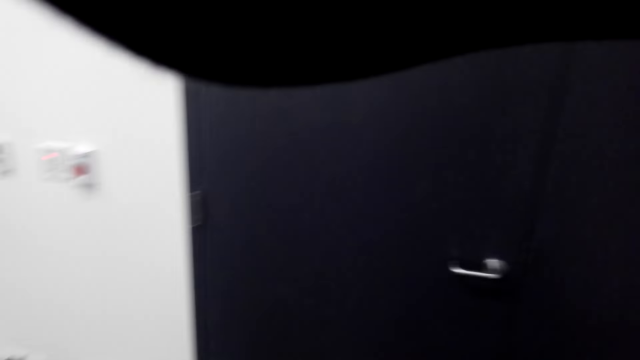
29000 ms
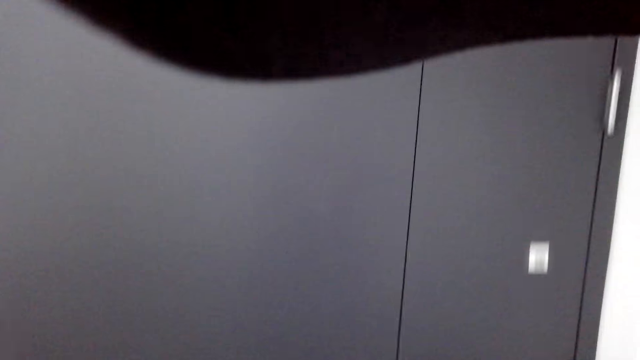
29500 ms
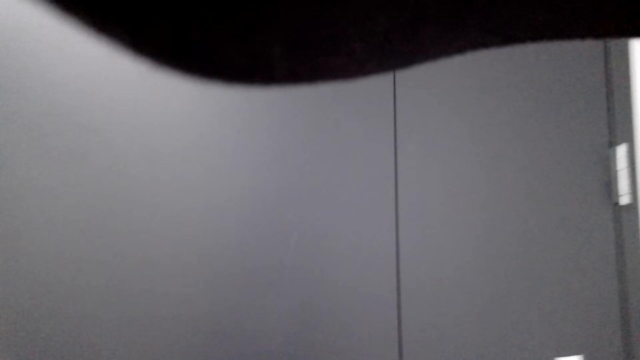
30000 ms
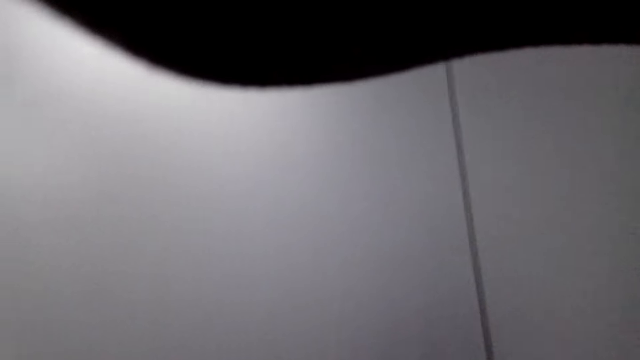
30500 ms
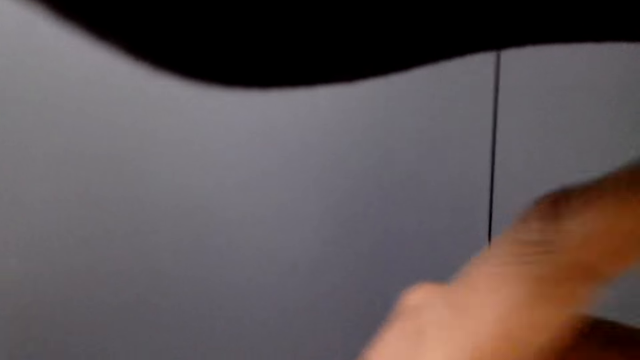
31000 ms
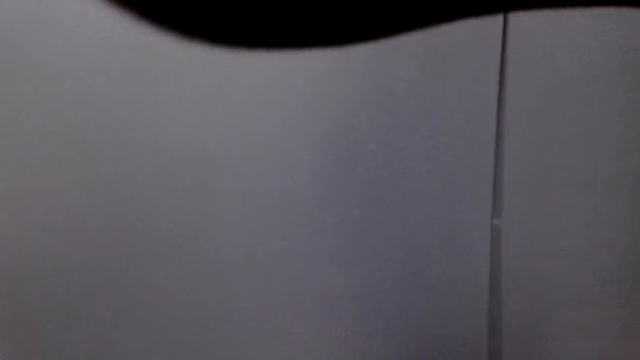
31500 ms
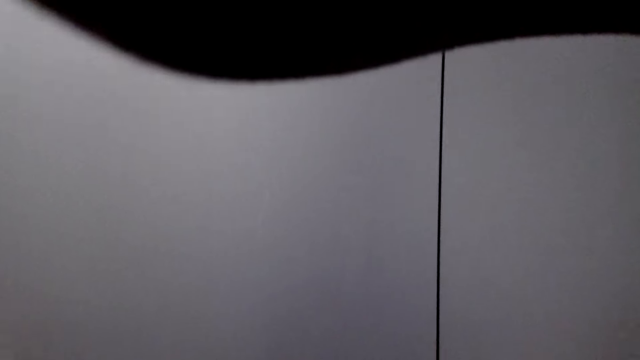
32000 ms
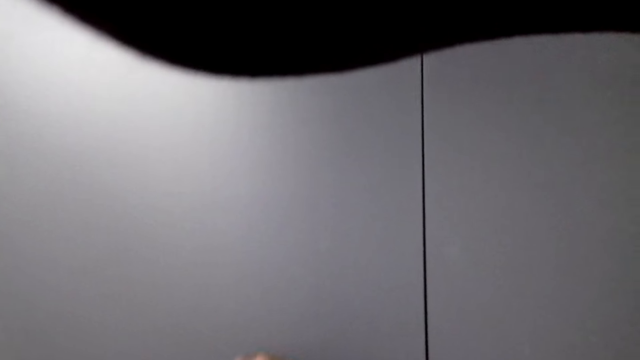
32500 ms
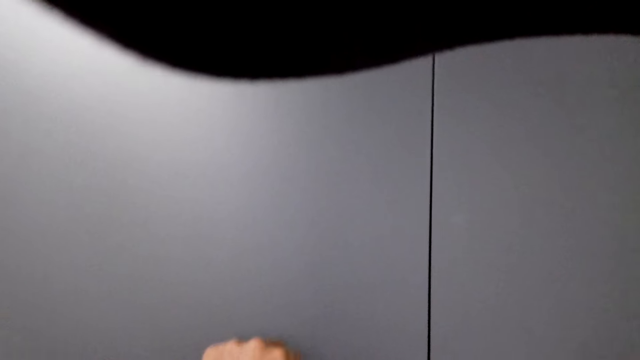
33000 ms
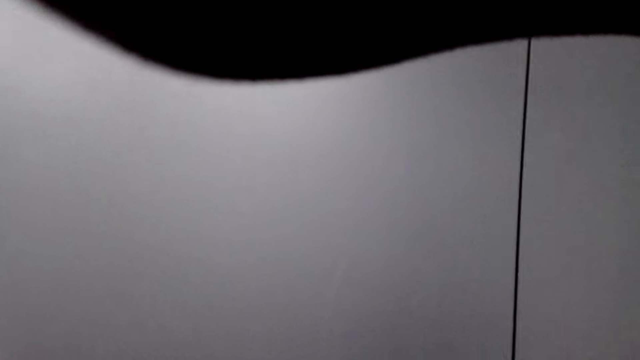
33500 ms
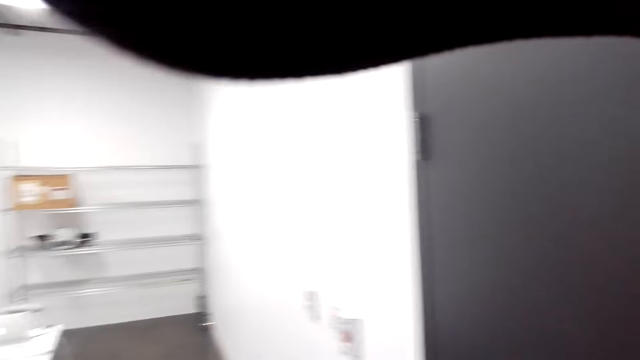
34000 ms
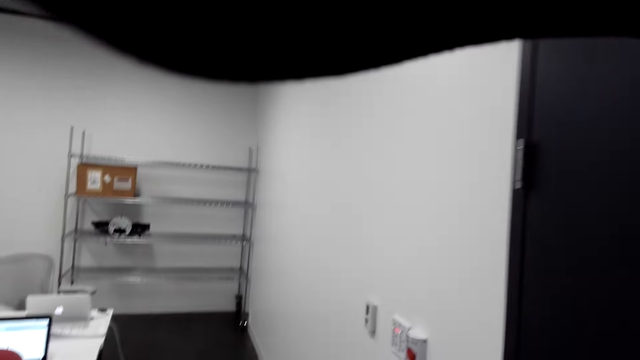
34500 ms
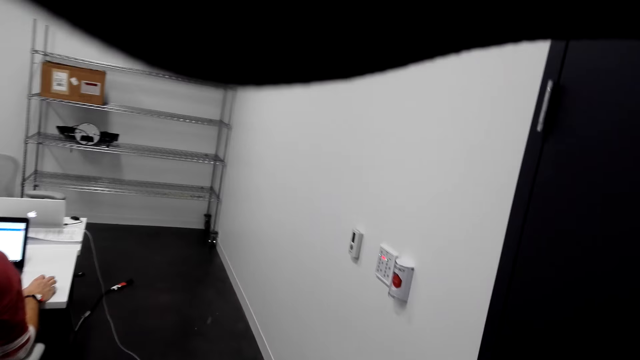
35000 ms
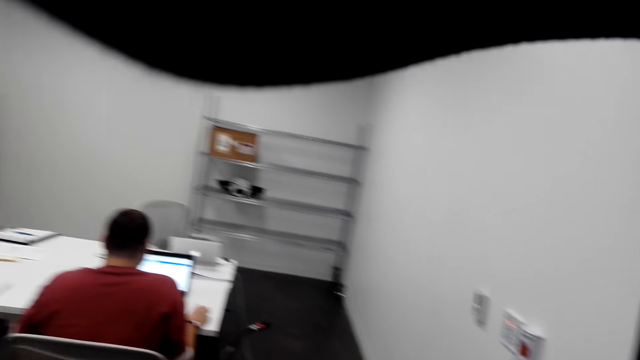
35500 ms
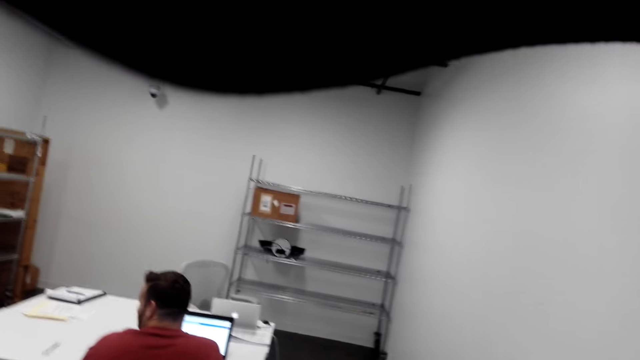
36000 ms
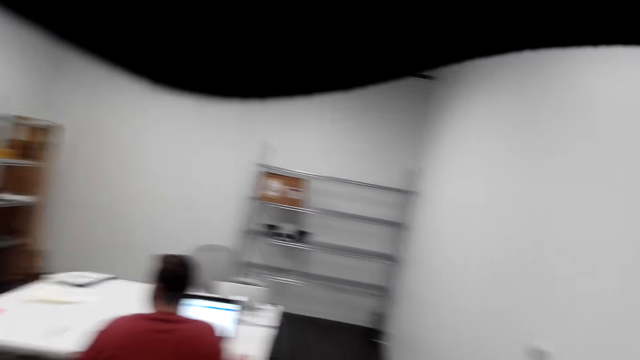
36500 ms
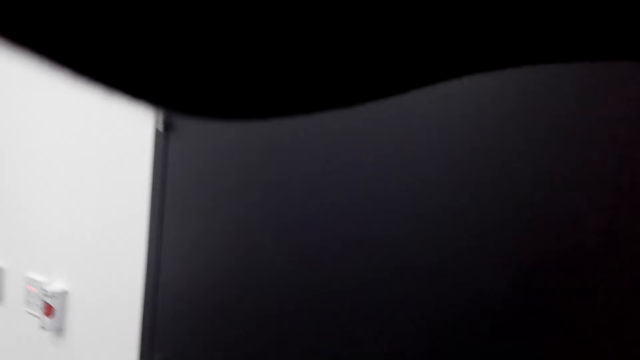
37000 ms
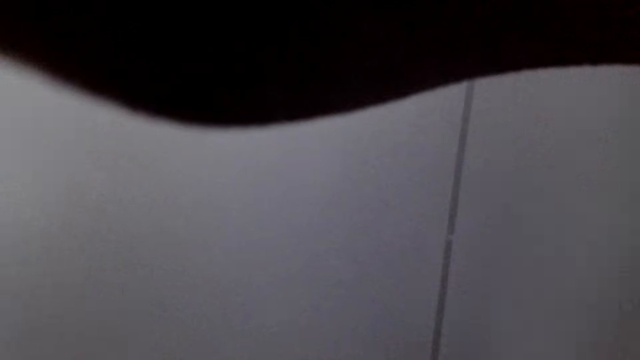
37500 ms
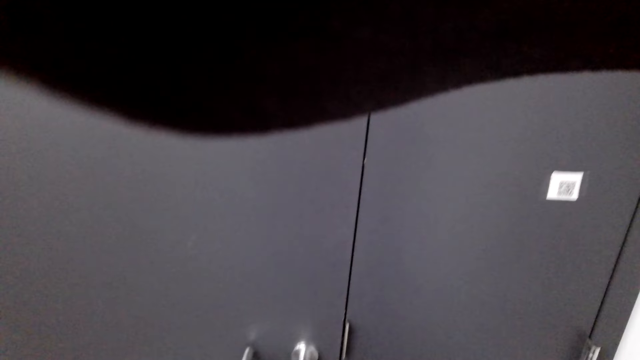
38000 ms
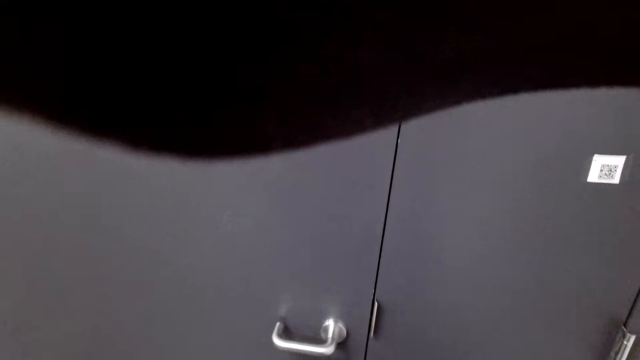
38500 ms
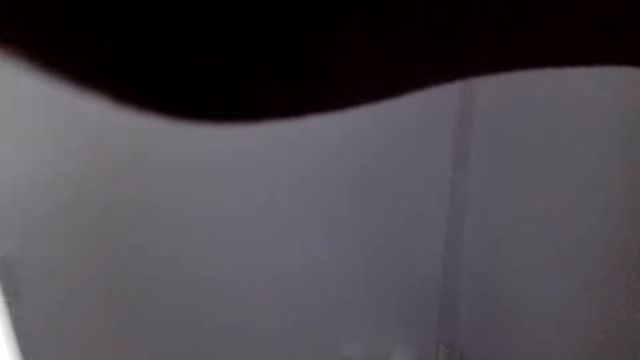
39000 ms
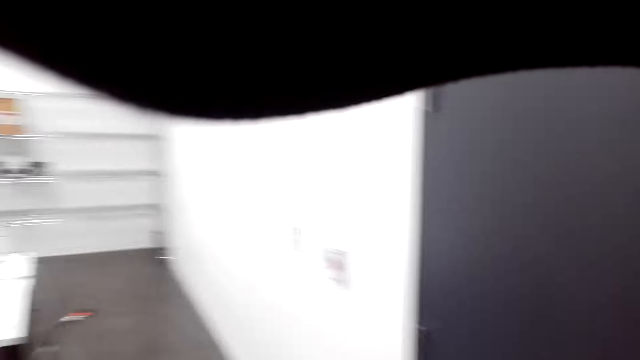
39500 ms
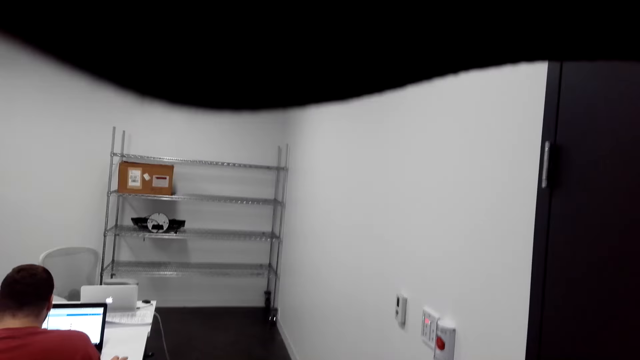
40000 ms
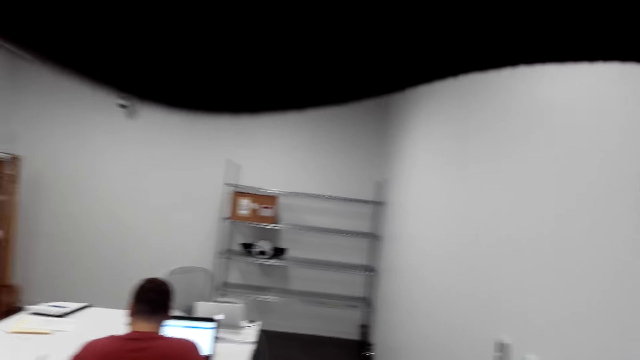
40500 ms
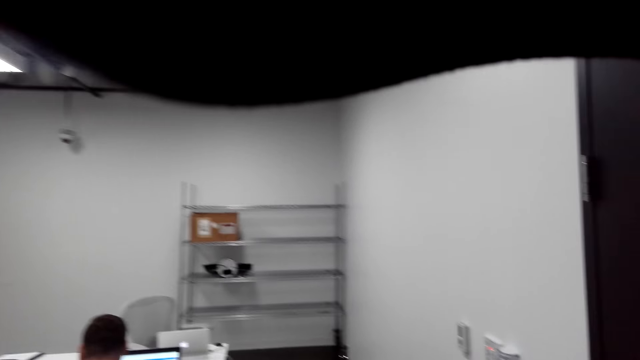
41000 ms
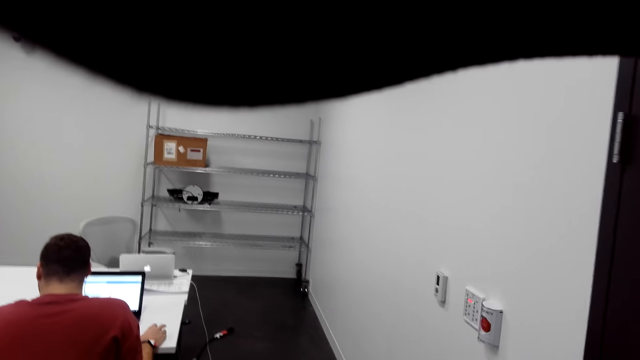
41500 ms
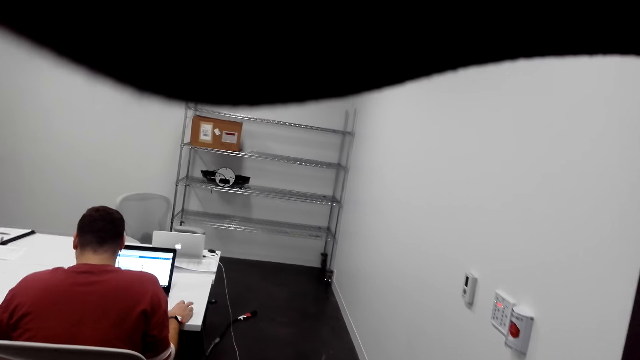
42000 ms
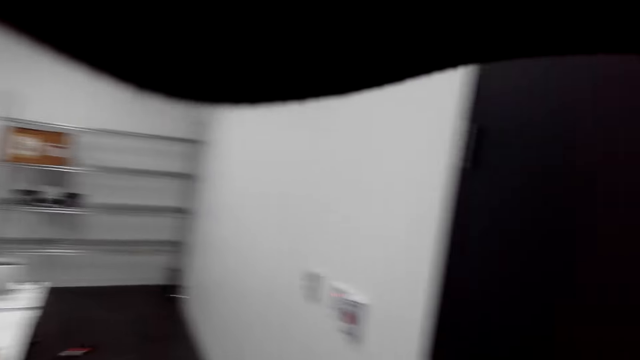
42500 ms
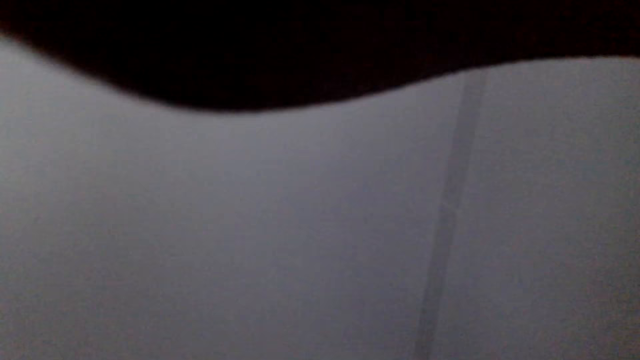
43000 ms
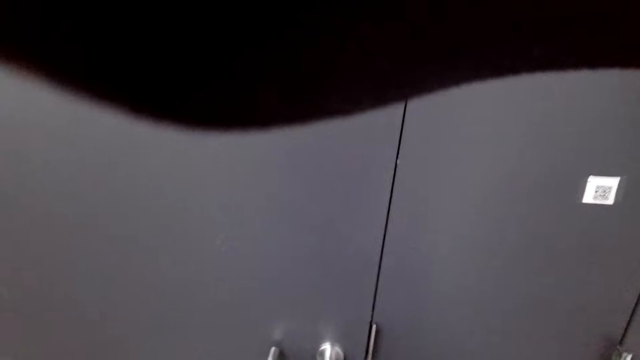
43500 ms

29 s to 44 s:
The camera wearer walks around. They knock on the door. They look around. They adjust the camera. They look around. They talk with a man.

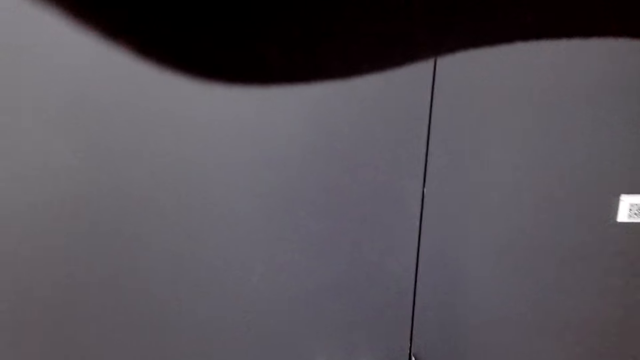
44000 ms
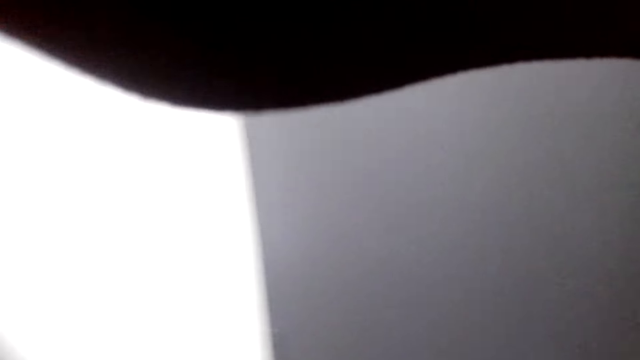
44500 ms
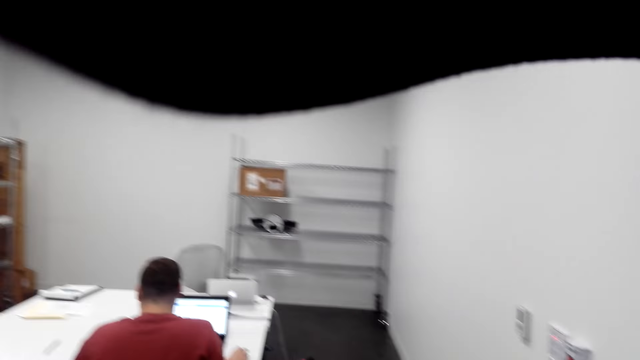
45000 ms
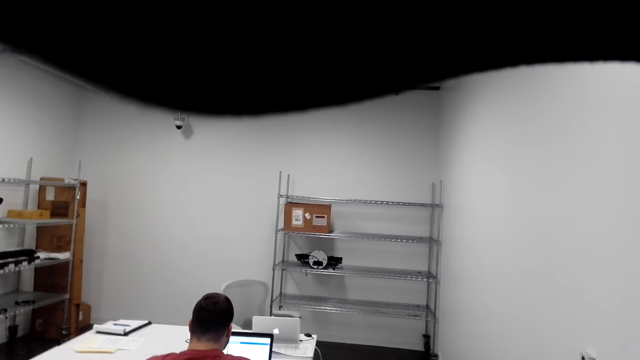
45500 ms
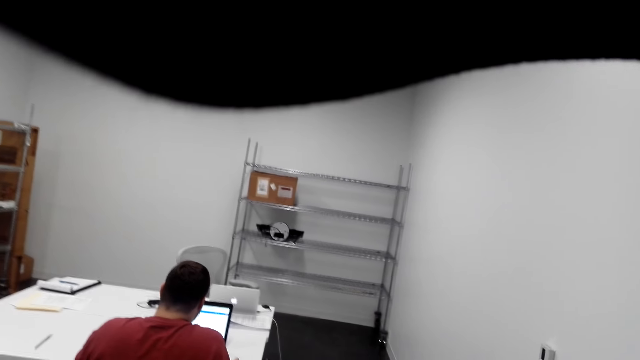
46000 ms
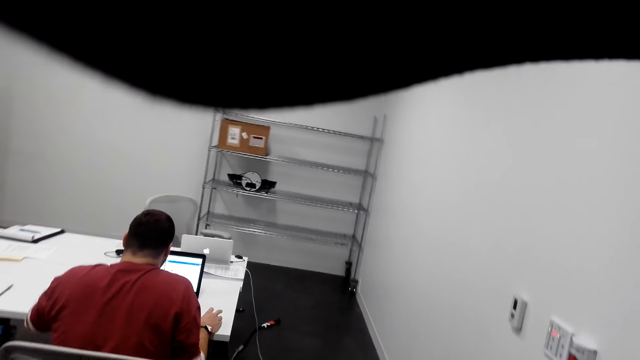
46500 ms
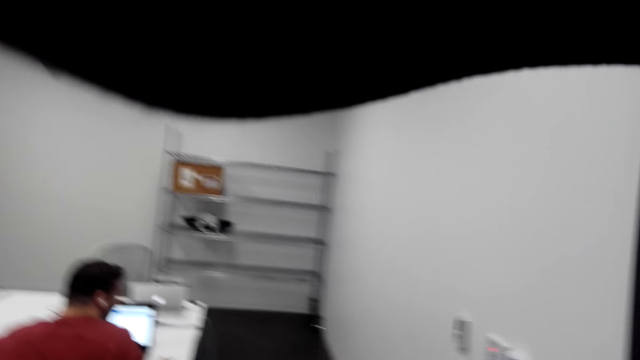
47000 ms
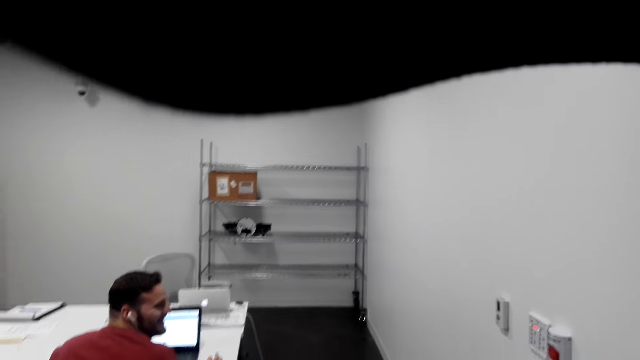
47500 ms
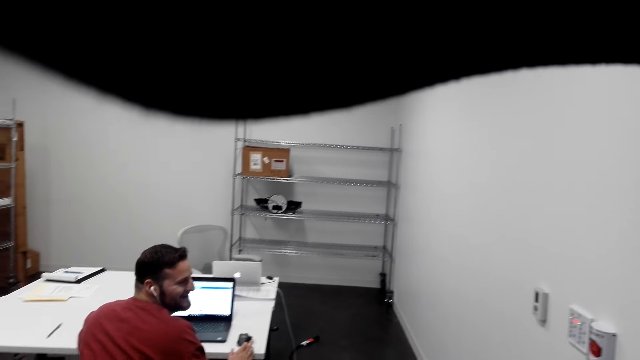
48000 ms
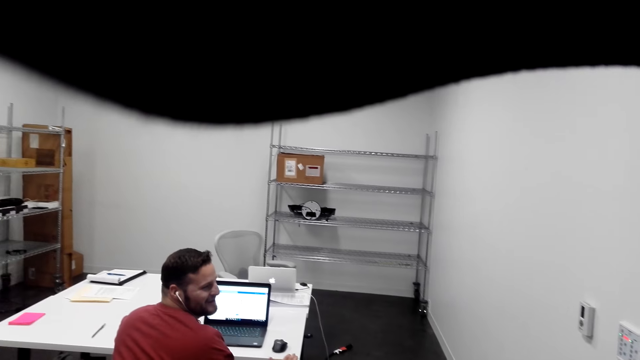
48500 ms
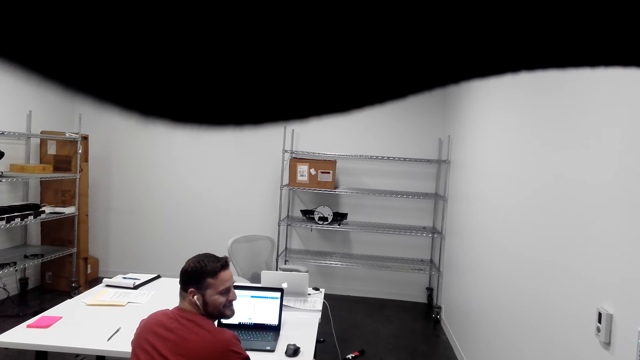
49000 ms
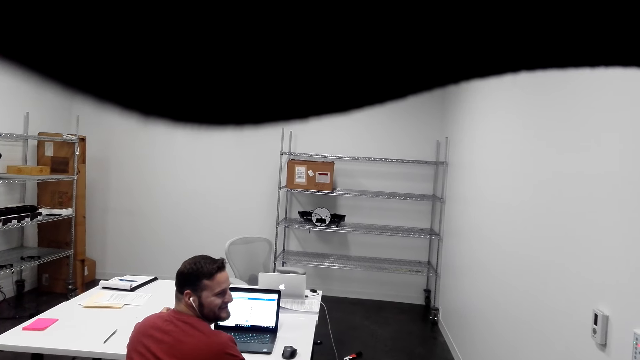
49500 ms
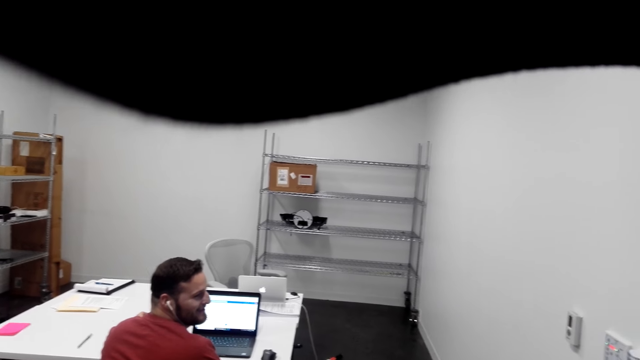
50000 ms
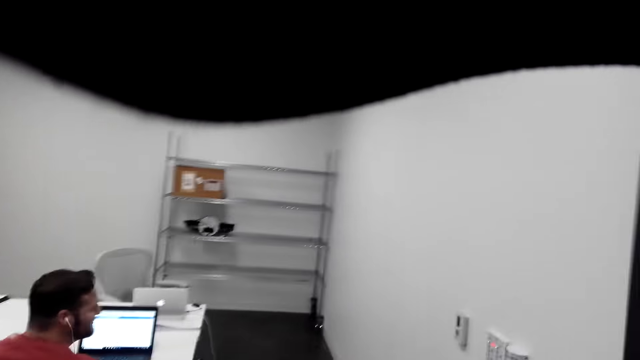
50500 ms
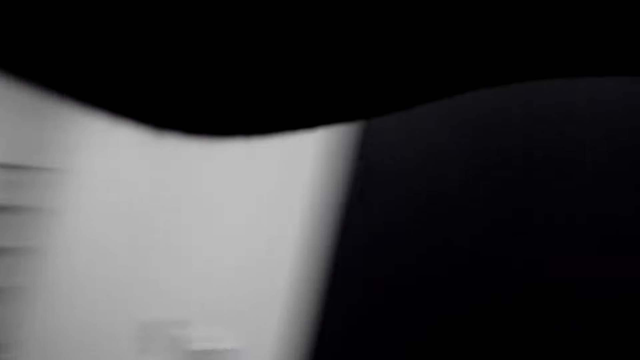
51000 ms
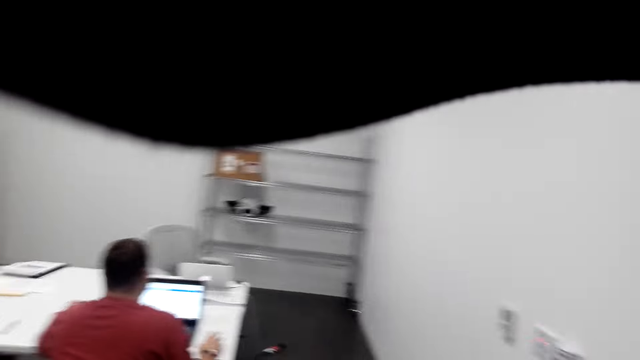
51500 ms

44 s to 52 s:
A man talks with the camera wearer.
